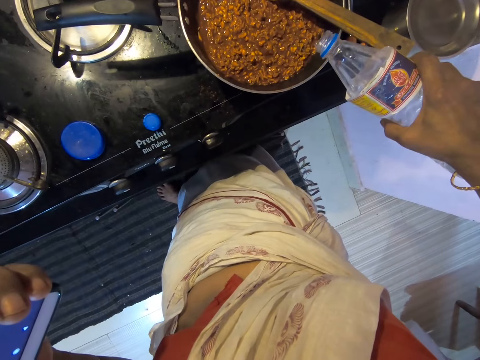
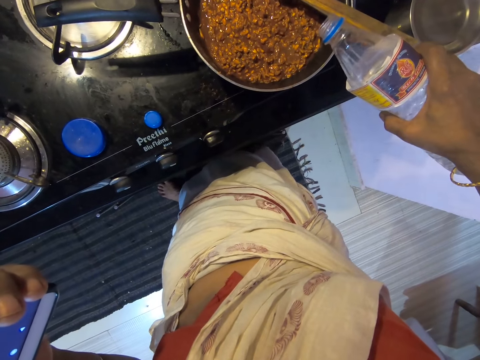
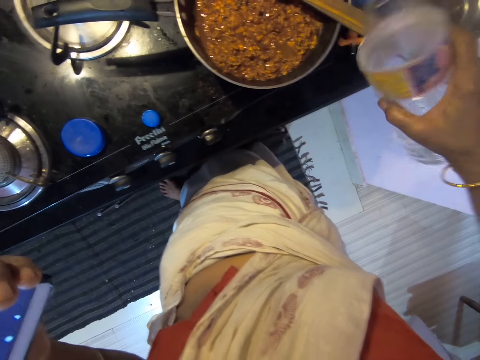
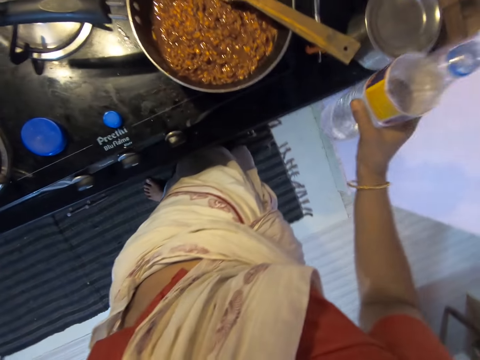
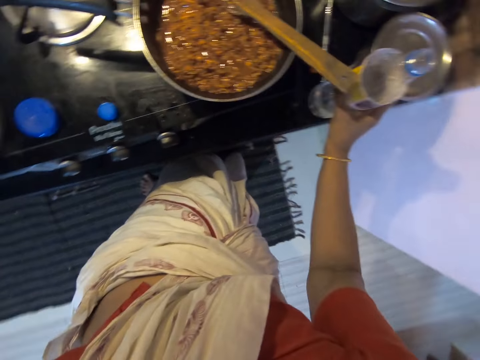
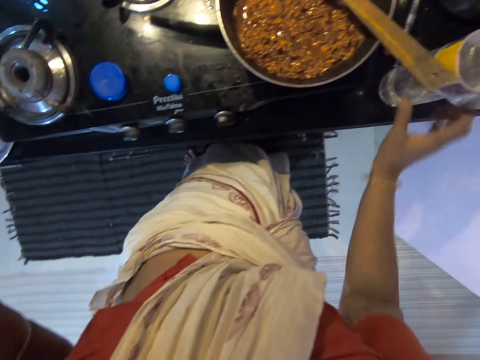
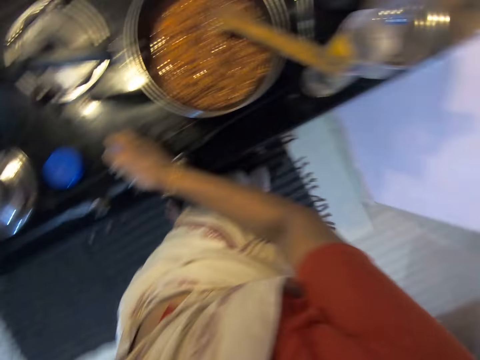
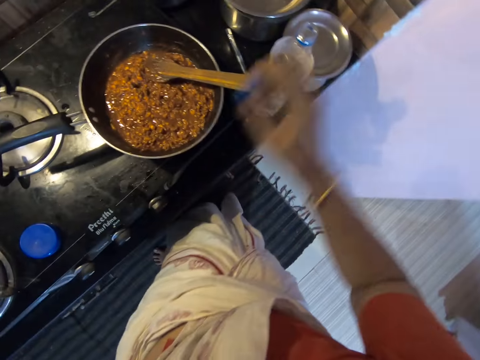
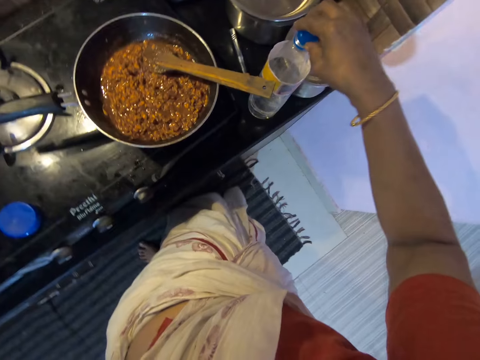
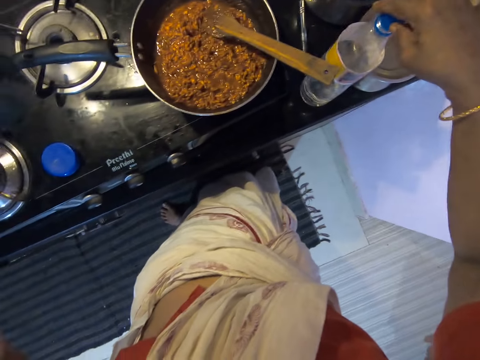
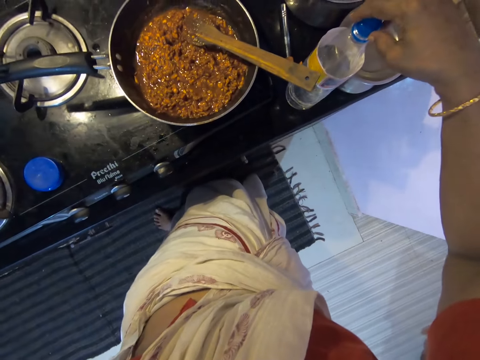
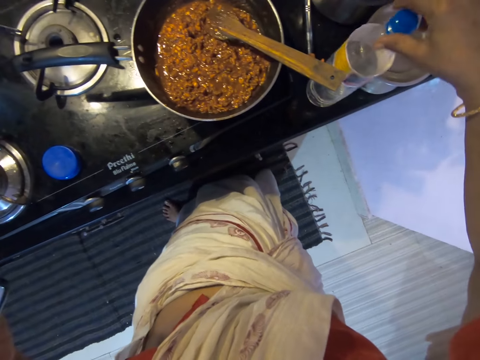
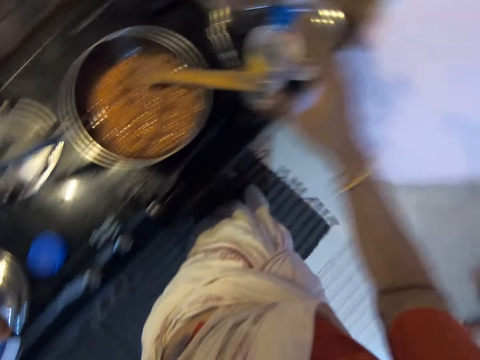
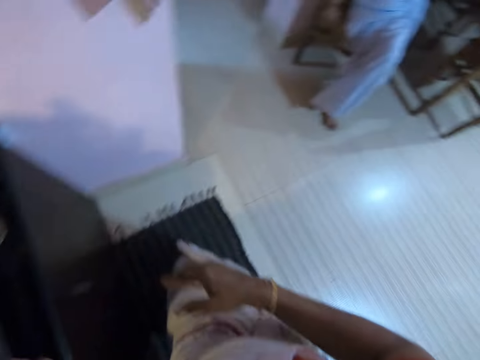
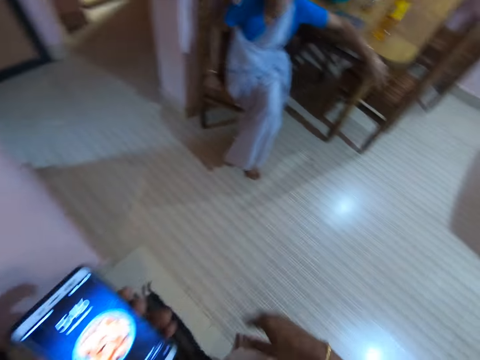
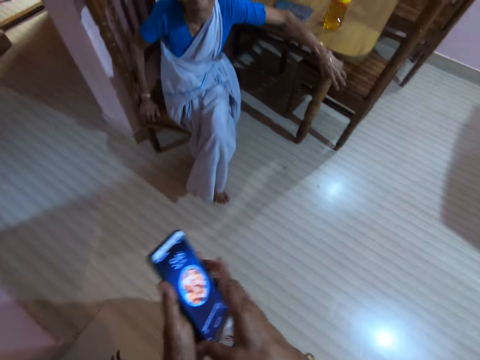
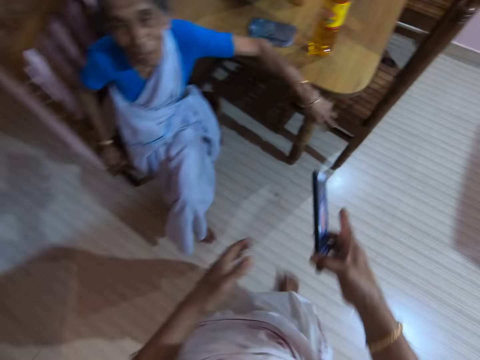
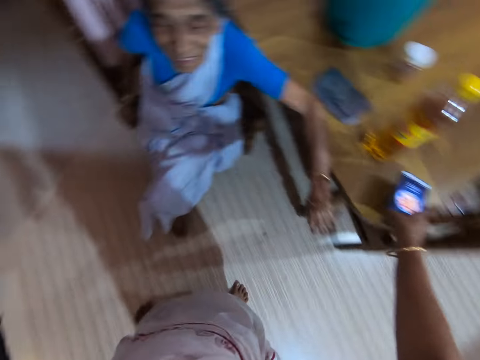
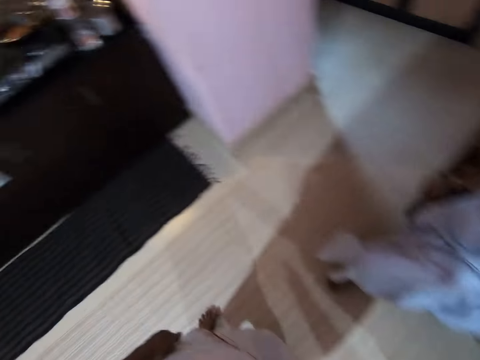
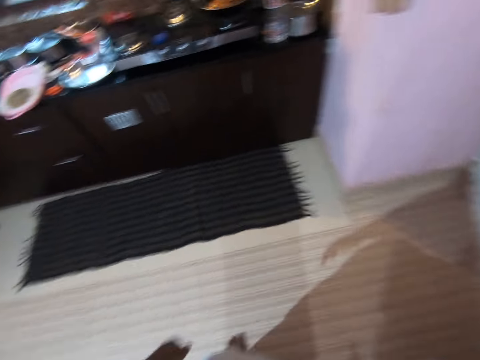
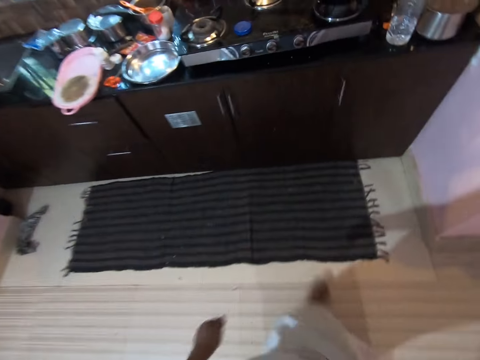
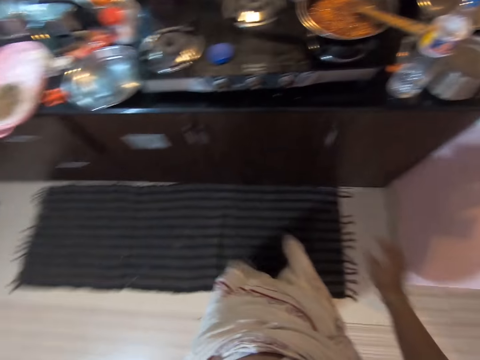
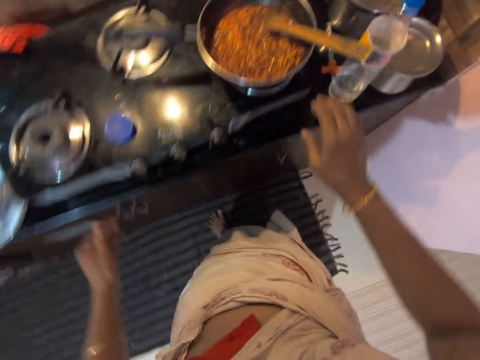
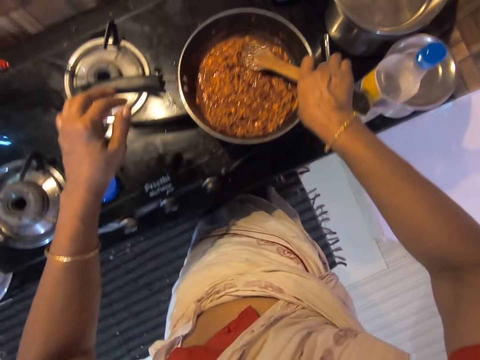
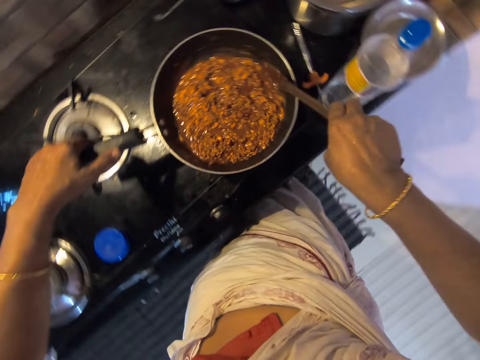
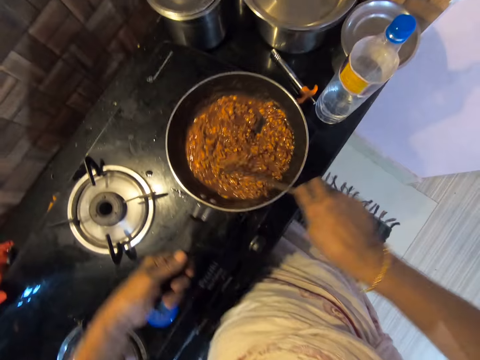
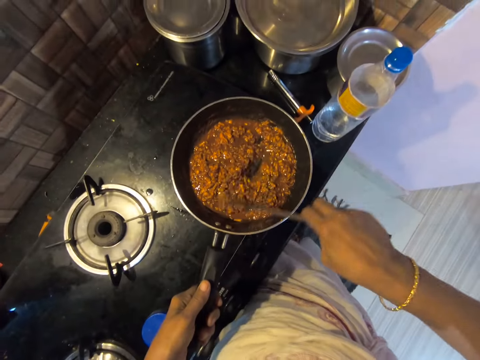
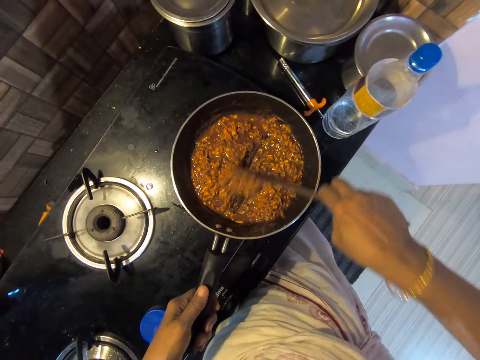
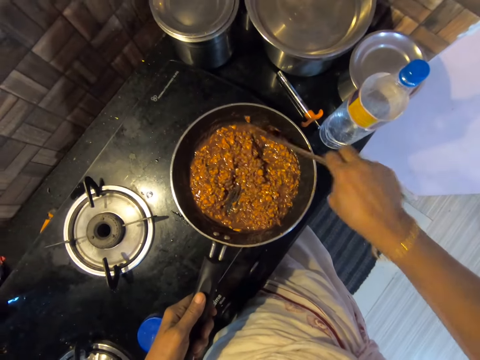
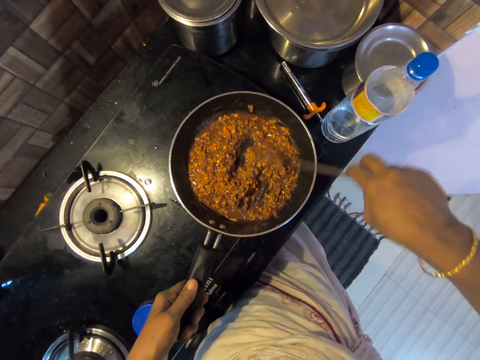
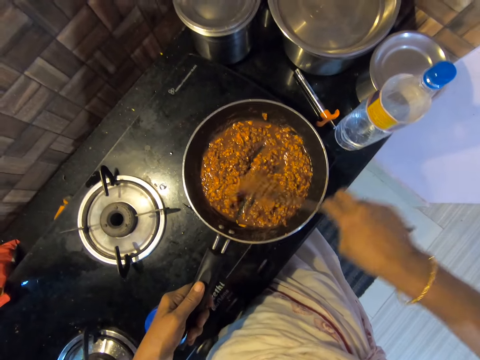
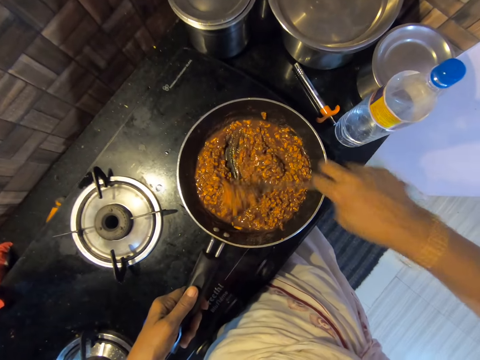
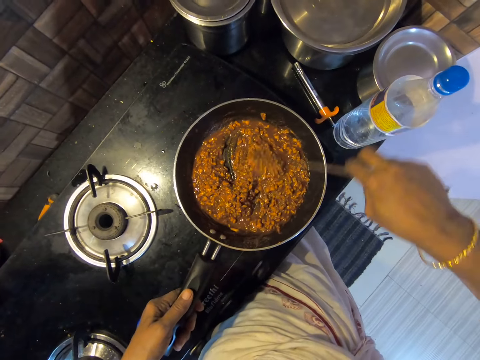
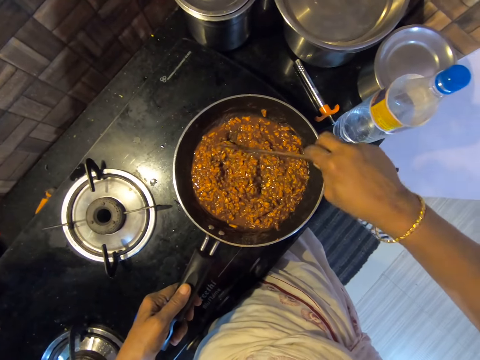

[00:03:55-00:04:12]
The camera wearer pours water in the food. They put the bottle down. They pick up a bottle and close the bottle. They hold the bottle. They walk in a room. They put the phone on the table. They walk in the room. They stir the food.

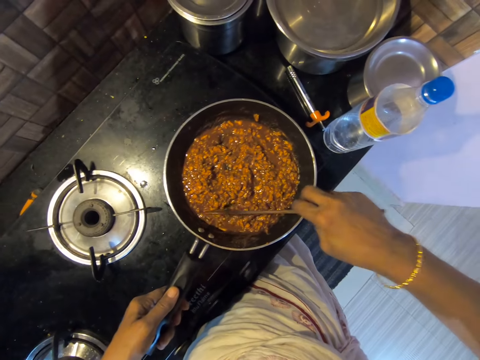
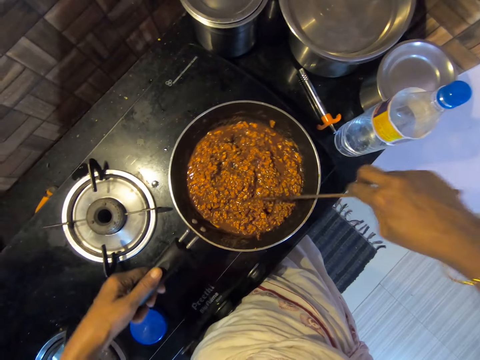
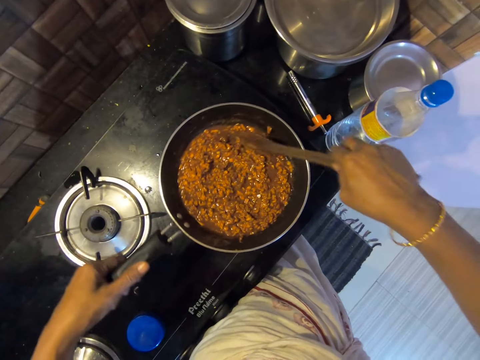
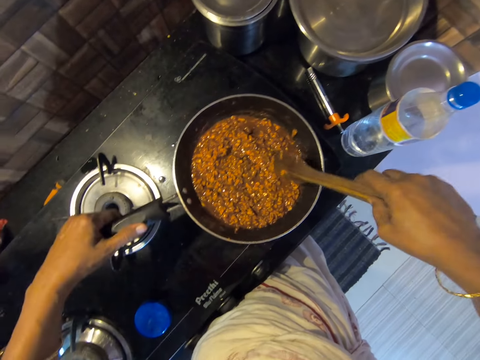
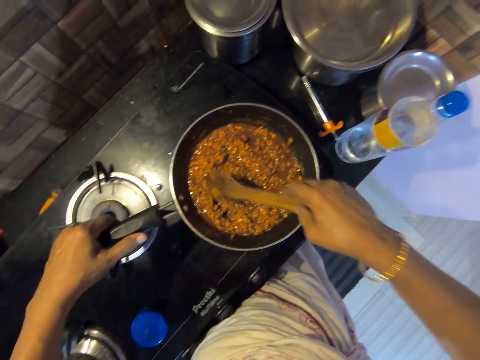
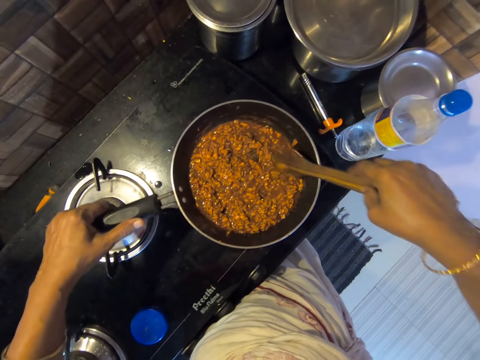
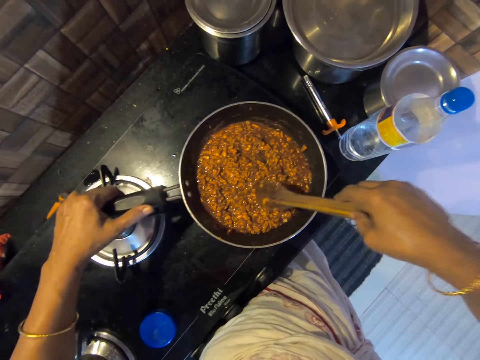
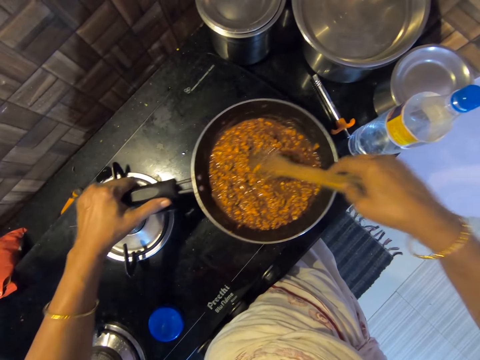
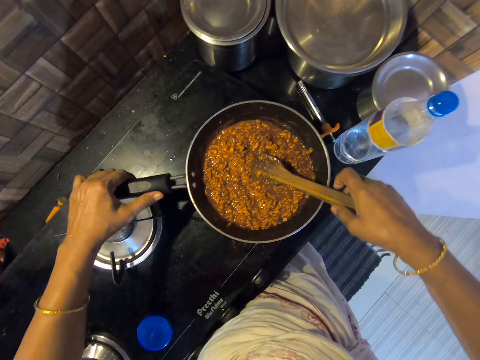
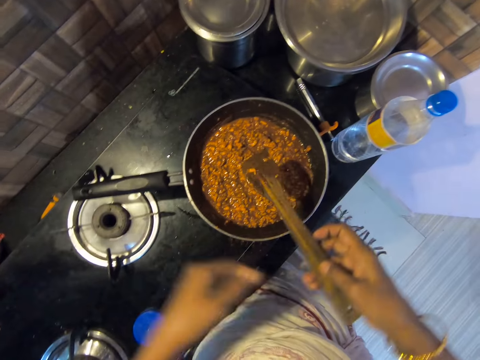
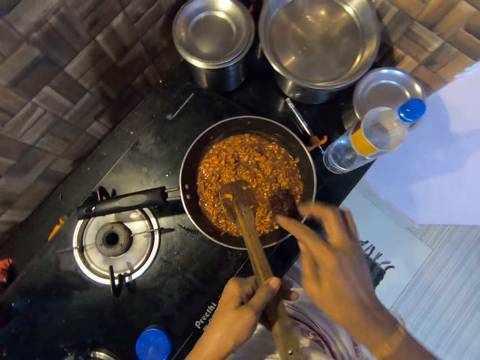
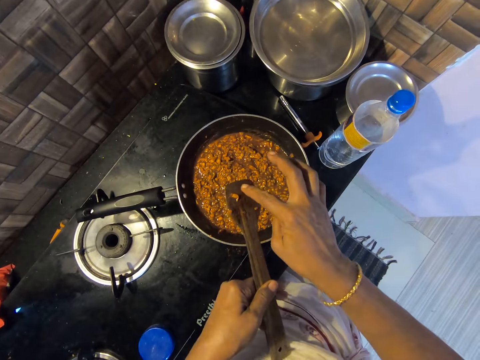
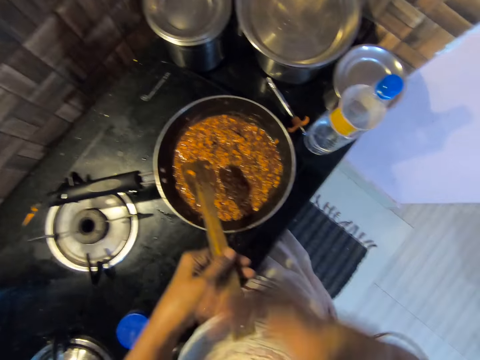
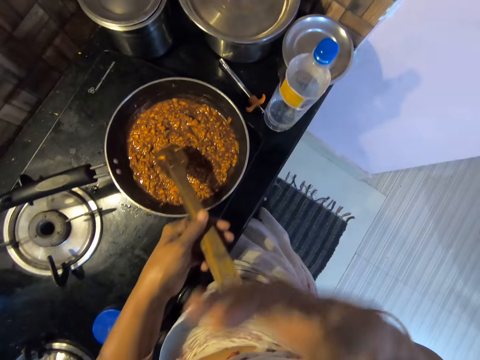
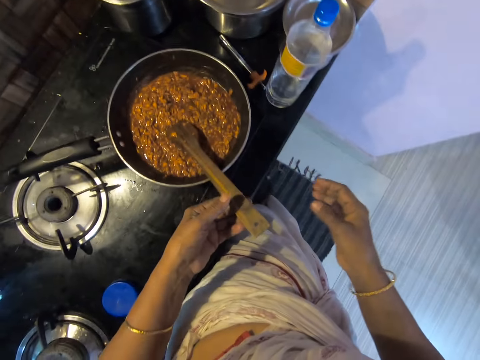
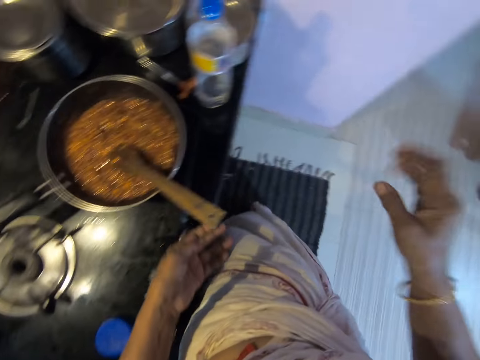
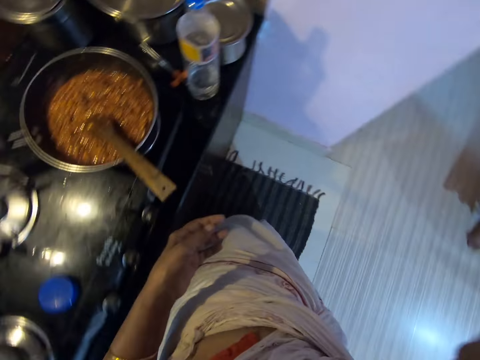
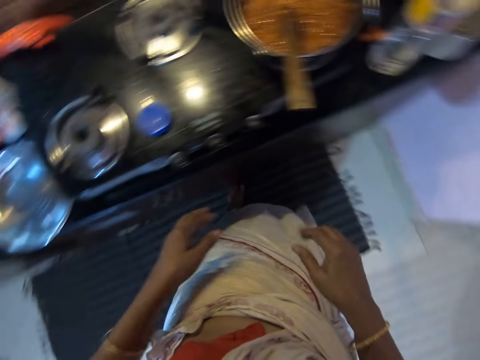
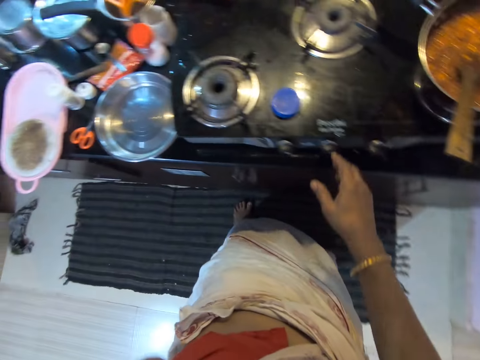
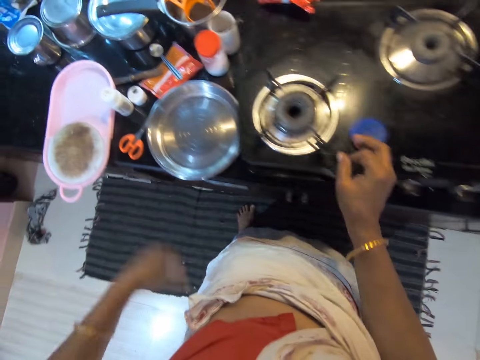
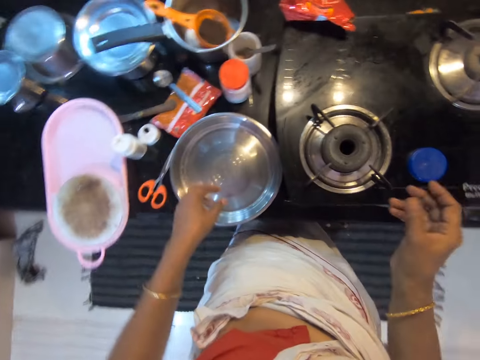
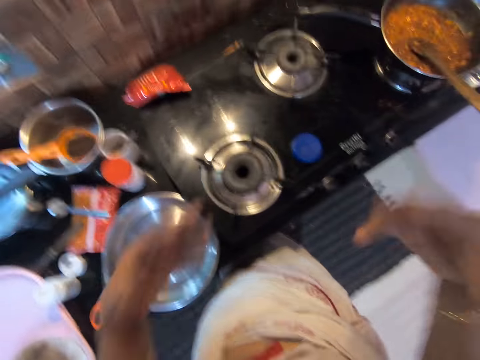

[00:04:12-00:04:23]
The camera wearer touches the cooking stick by finger. They touch the stew with a finger. They lick the finger. They taste the stew. They converse.
